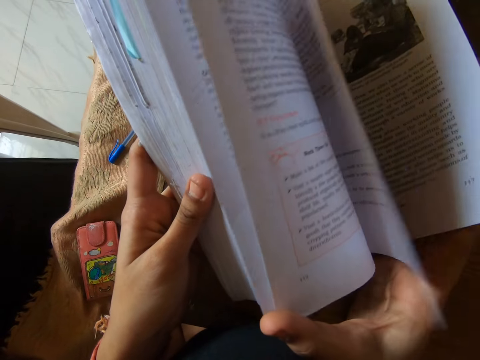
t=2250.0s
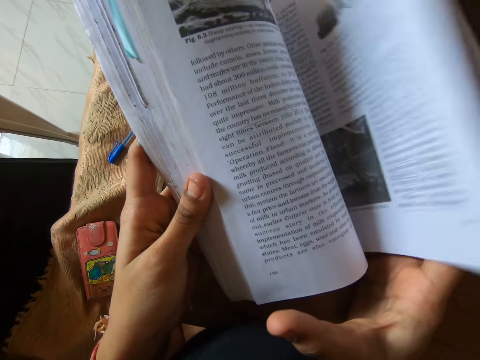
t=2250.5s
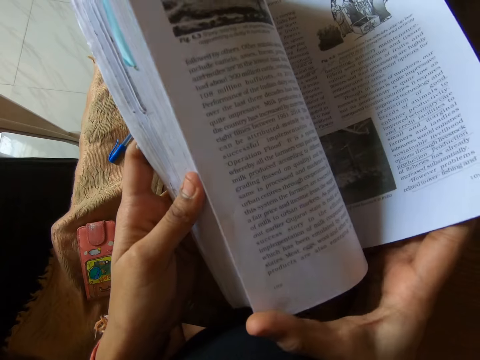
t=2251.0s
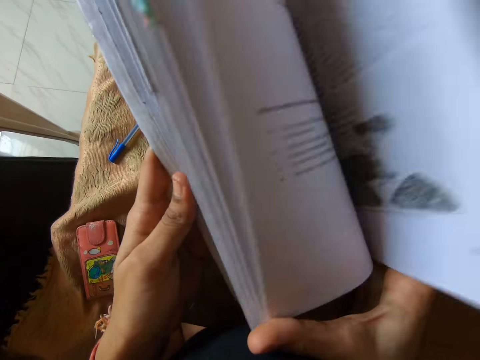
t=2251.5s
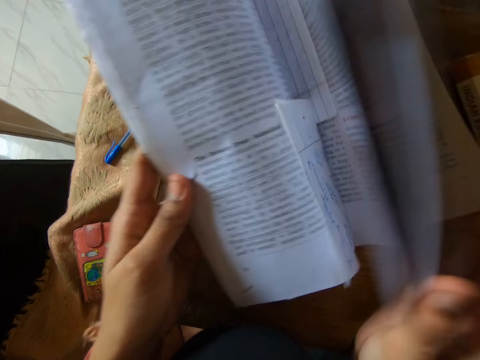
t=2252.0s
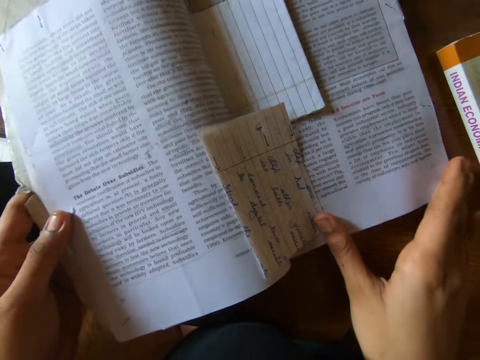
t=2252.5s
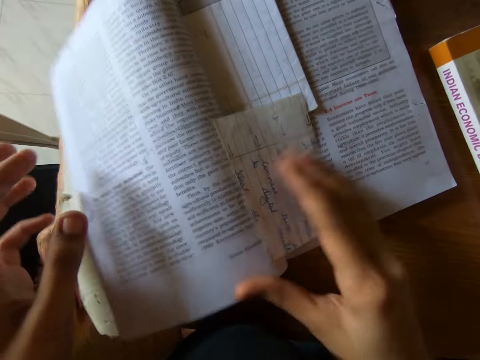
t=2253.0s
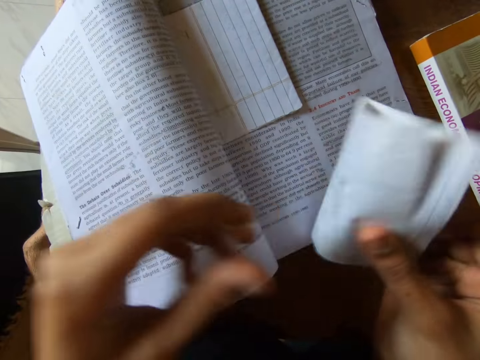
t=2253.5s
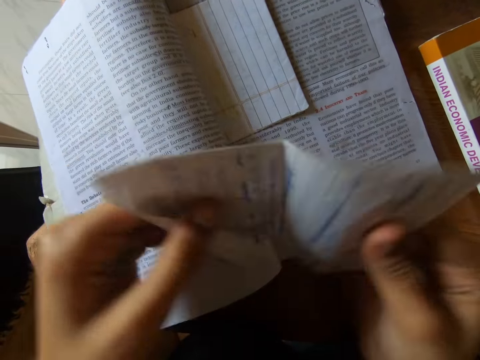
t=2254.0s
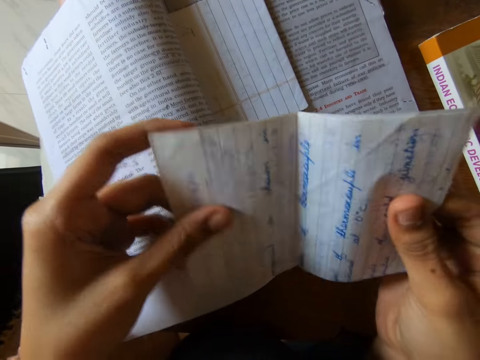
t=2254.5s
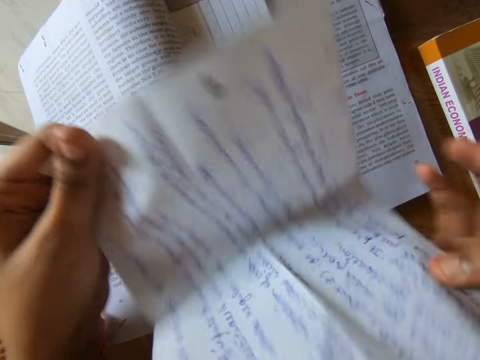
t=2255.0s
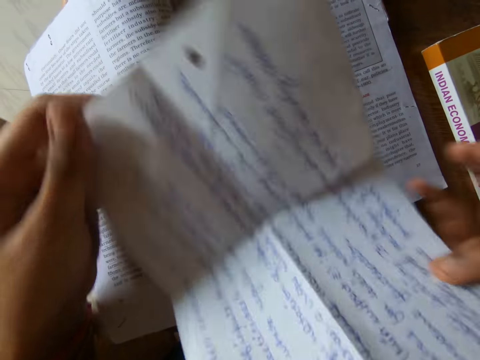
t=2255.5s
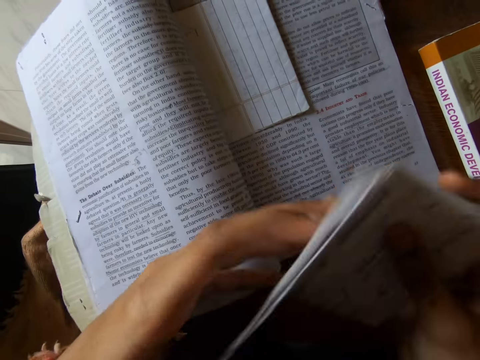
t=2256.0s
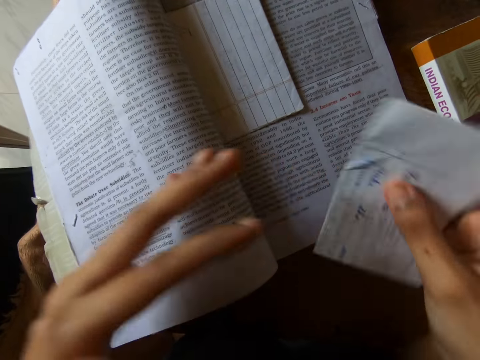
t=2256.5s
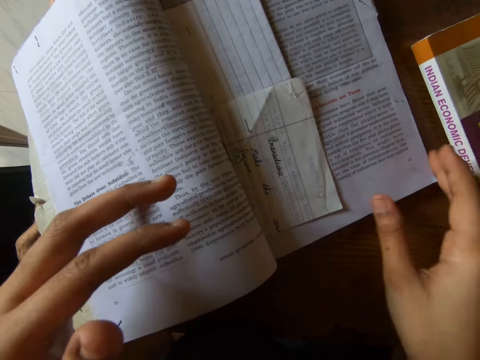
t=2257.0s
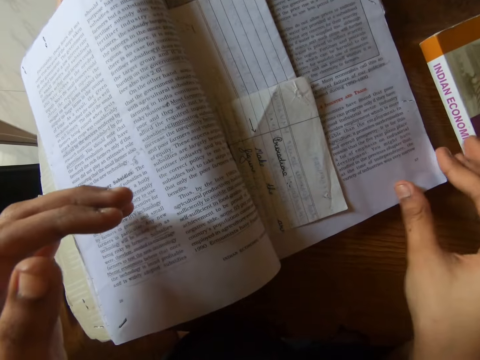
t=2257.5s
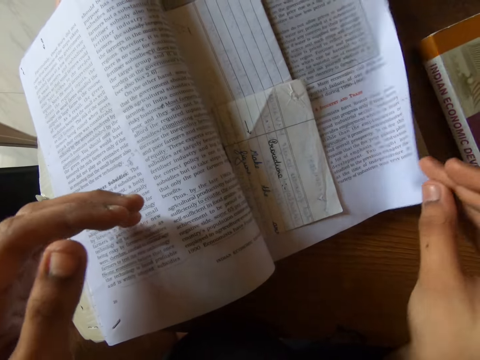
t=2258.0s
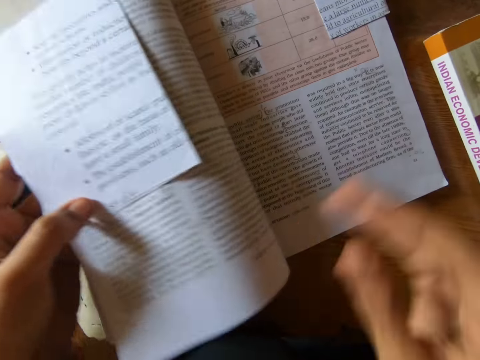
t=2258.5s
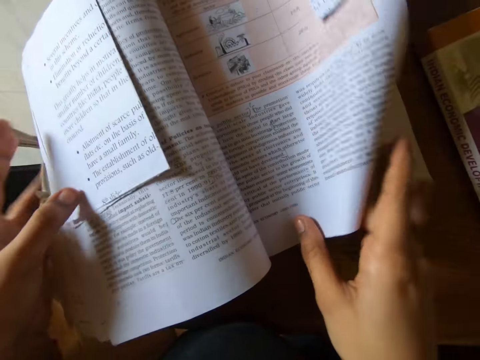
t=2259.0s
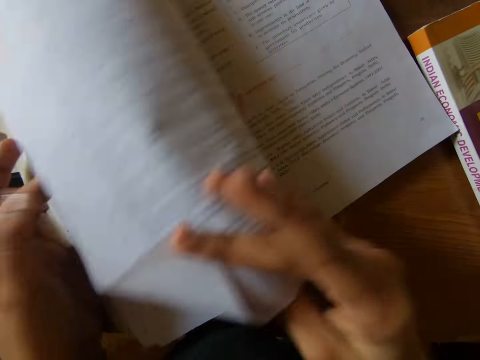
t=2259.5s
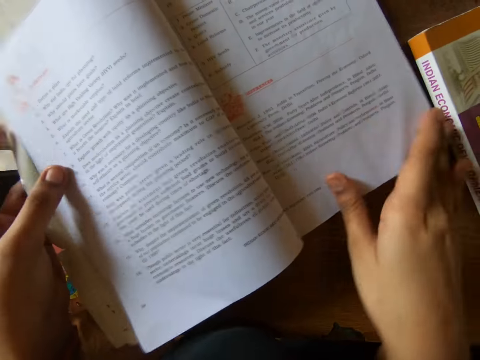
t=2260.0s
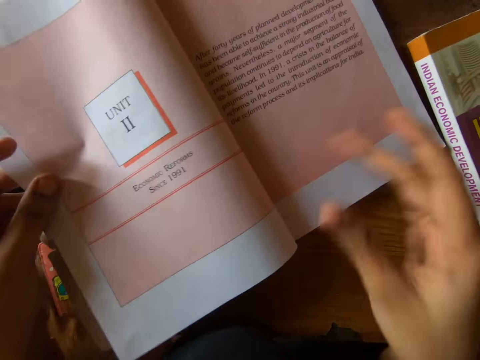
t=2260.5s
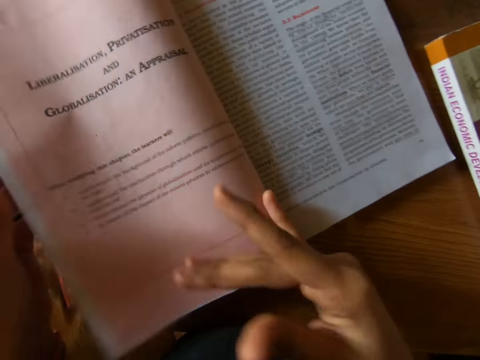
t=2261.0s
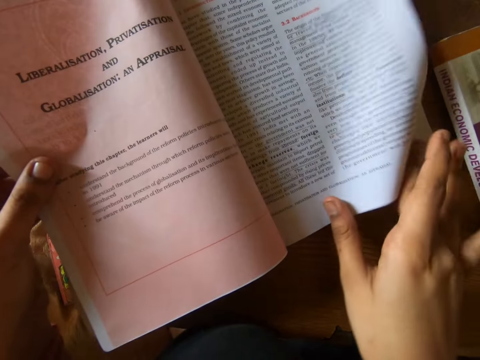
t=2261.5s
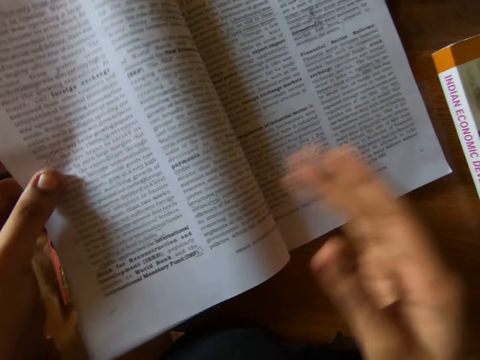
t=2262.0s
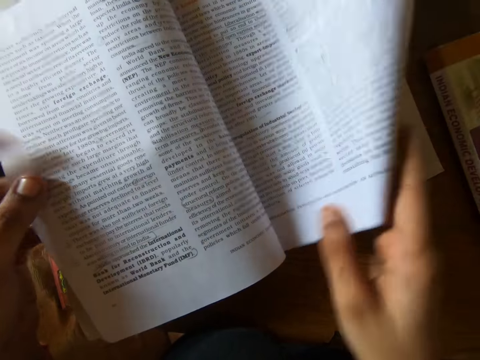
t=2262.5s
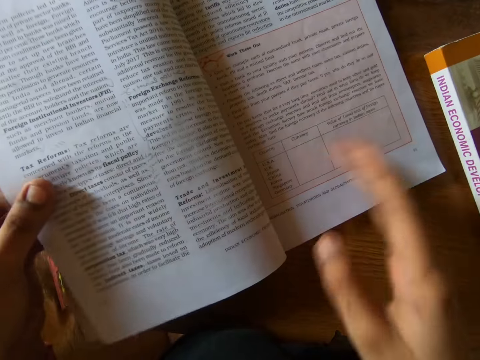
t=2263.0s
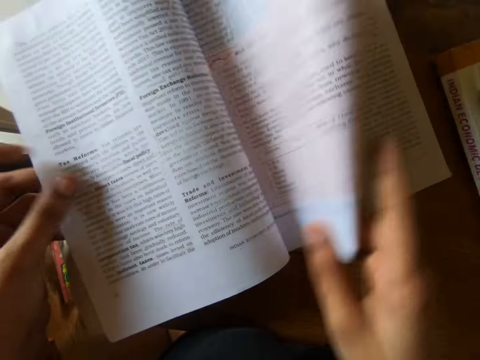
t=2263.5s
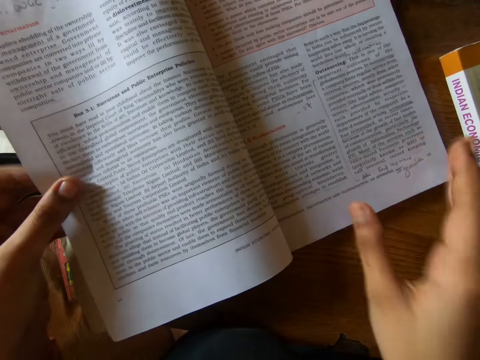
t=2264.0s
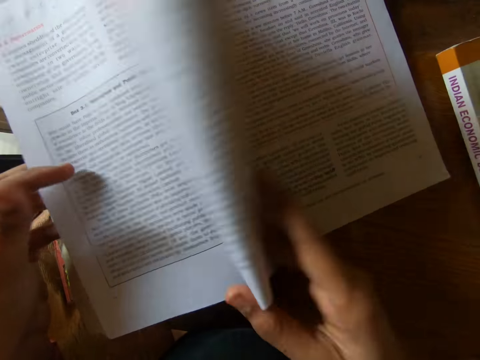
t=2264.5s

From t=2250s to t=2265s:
The camera wearer picks up a piece of paper from the textbook. He opens the piece of paper in his right hand. He folds the paper. He drops the piece of paper on the textbook. He browses through the textbook on the table. He opens the book.

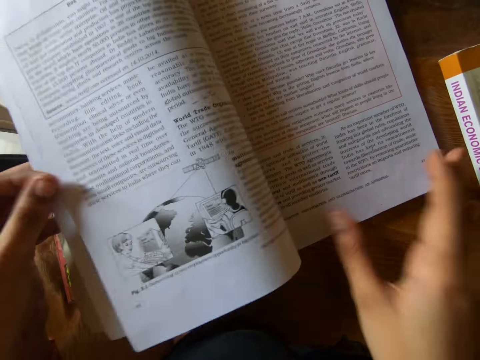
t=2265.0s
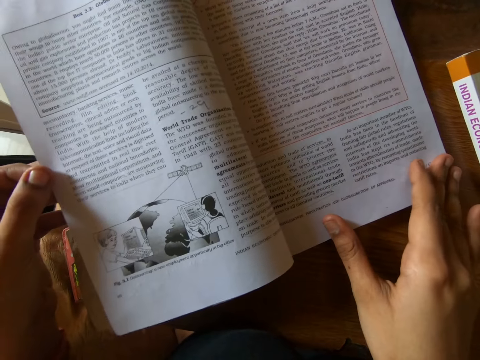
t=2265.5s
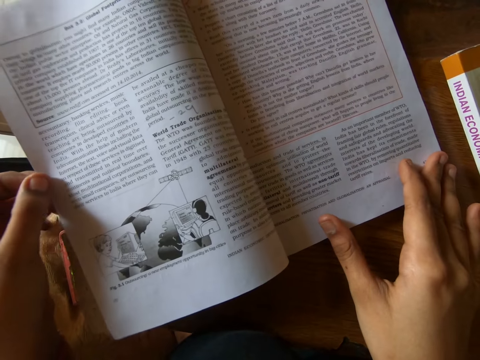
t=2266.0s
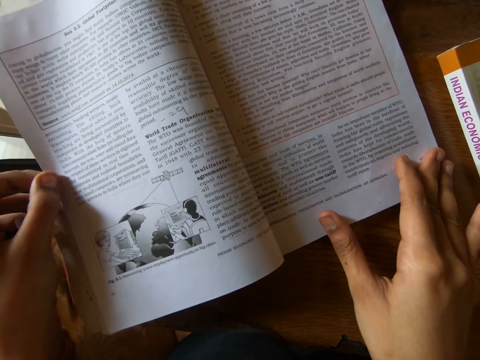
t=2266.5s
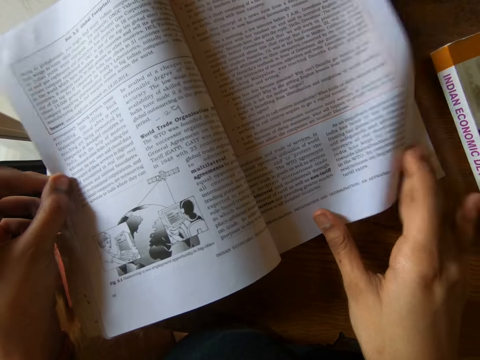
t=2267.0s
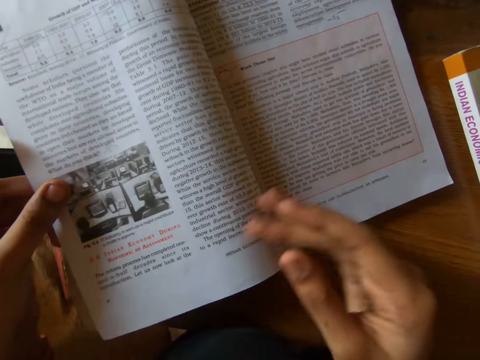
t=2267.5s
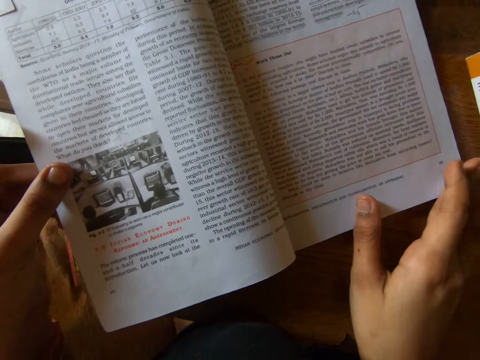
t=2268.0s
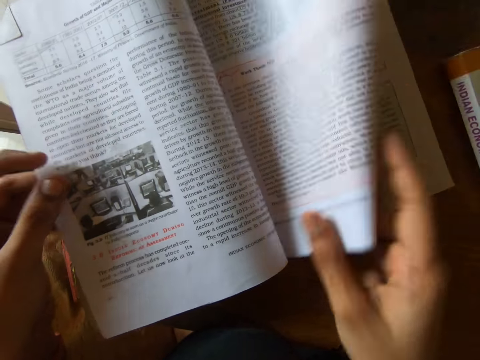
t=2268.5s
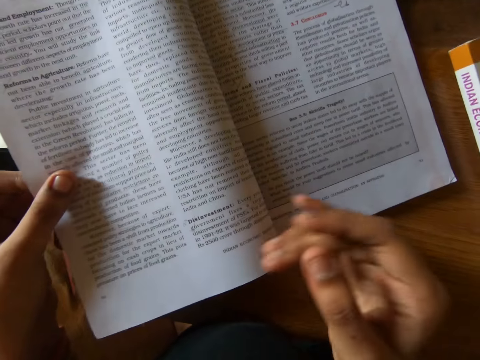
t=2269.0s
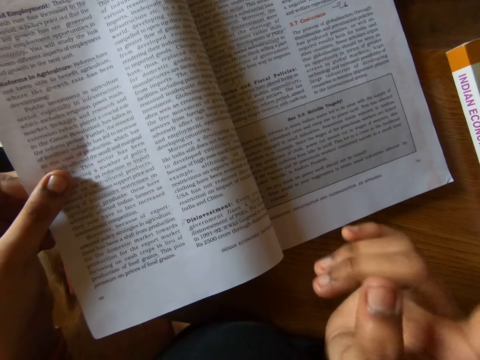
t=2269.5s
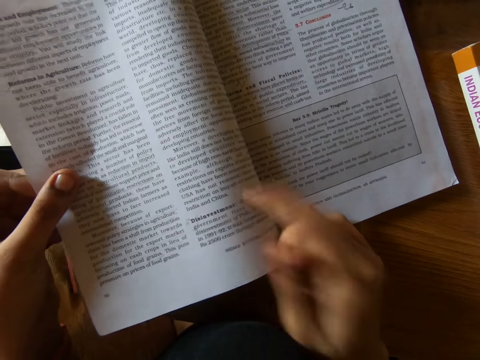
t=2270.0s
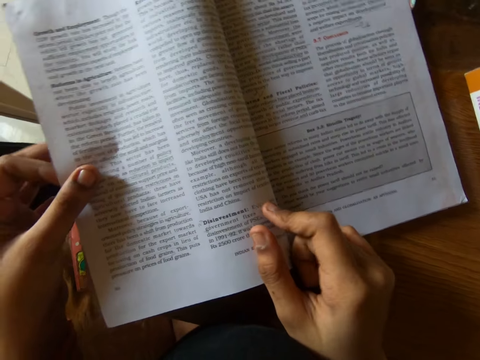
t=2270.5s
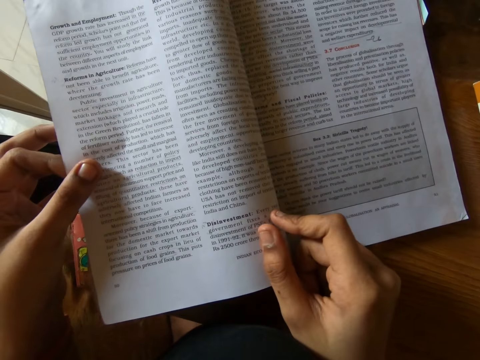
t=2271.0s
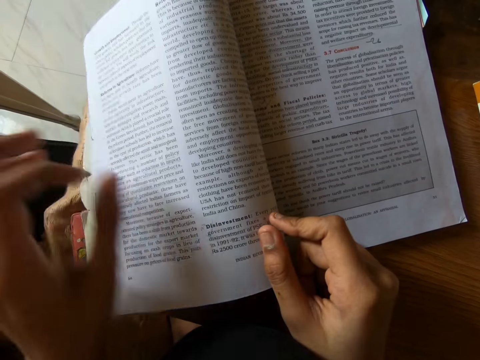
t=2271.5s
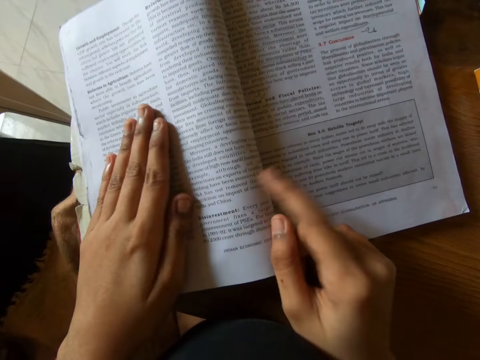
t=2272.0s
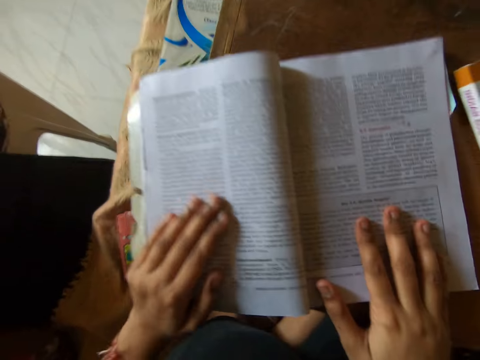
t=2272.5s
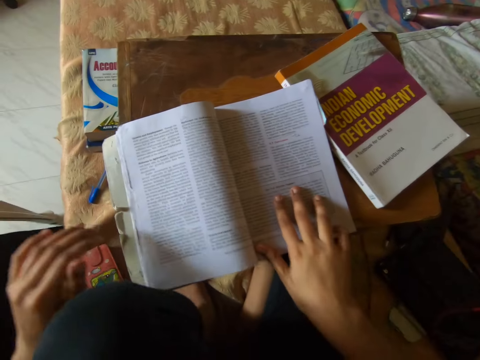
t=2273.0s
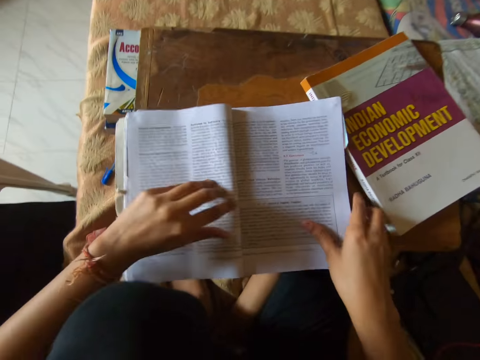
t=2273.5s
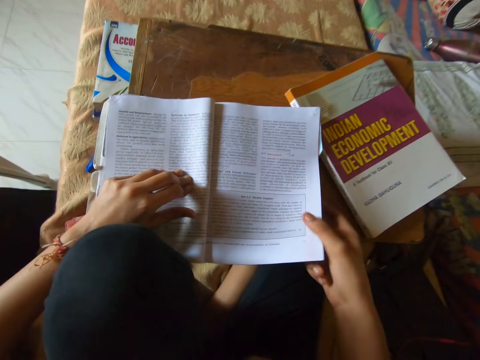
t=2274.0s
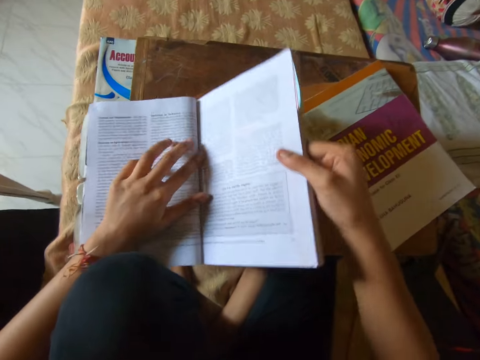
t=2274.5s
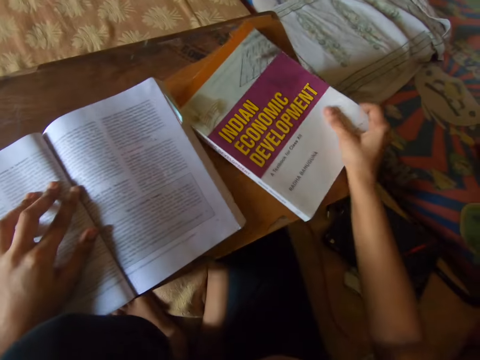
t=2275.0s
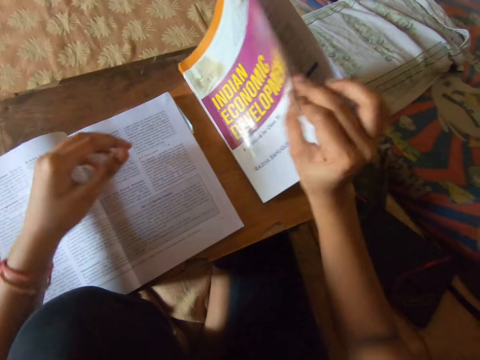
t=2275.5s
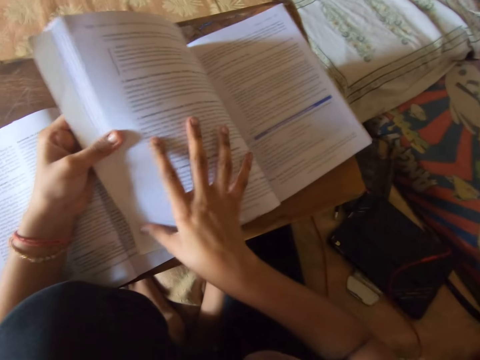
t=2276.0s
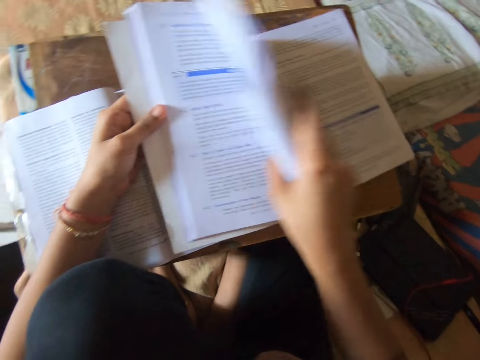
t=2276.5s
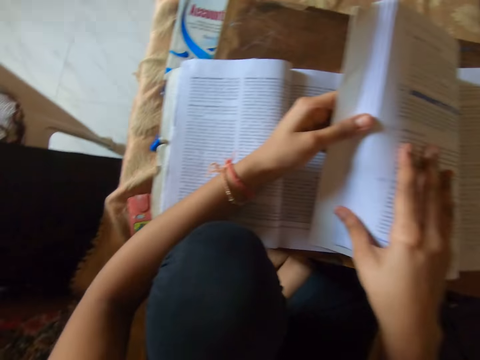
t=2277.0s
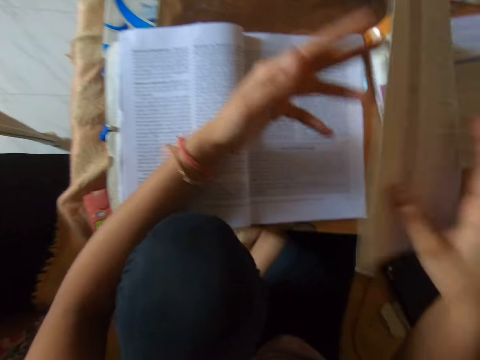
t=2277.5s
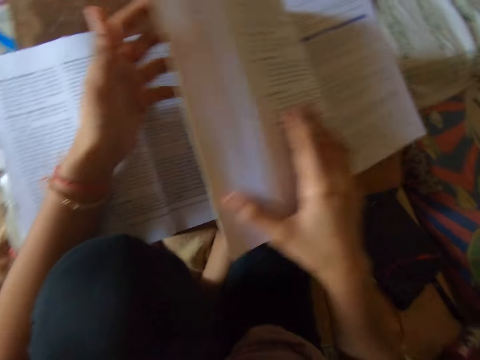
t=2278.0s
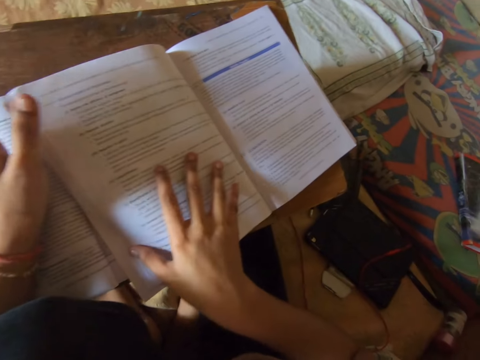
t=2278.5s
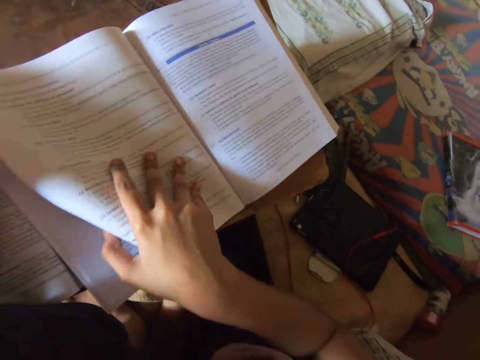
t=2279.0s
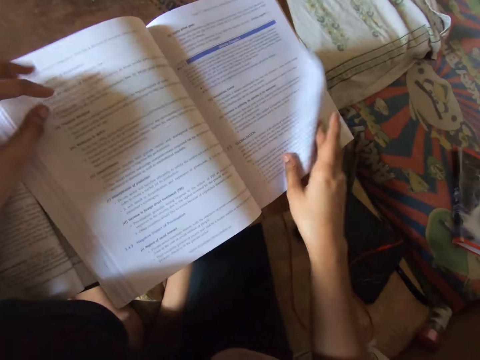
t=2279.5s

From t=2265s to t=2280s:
The camera wearer reads the book. They open the book on the table. They browse through the textbooks on the table.
